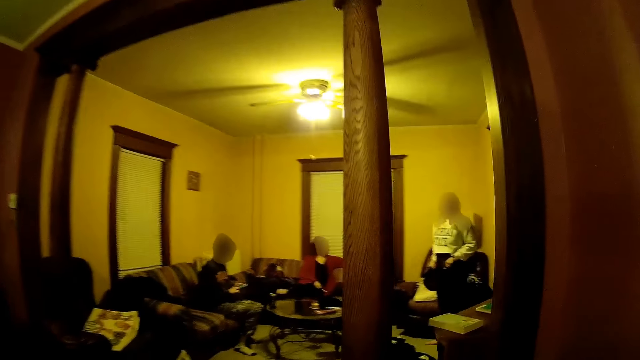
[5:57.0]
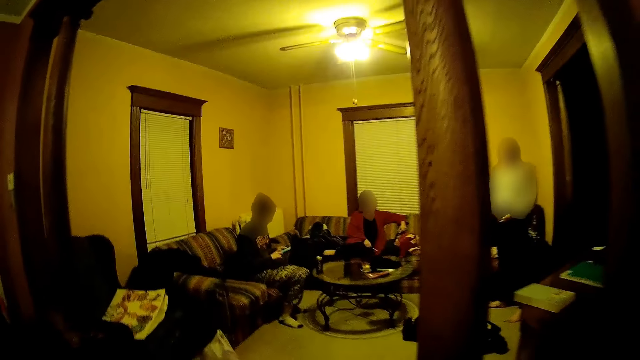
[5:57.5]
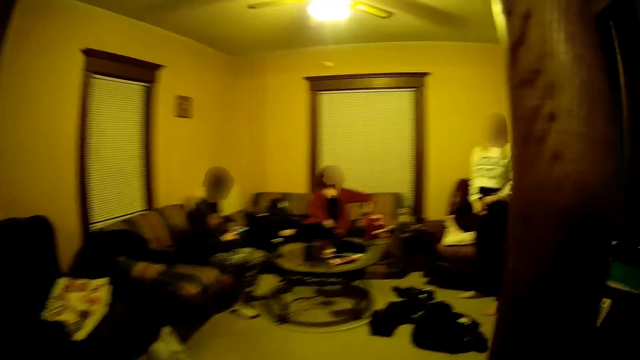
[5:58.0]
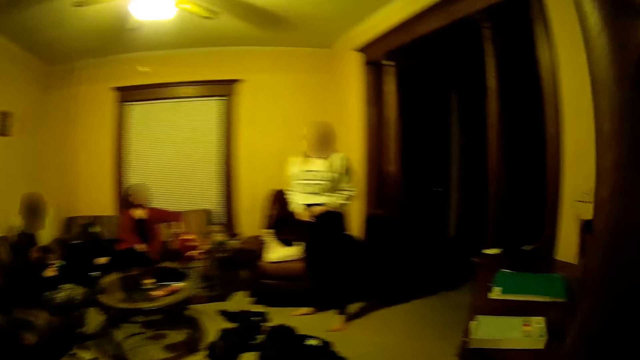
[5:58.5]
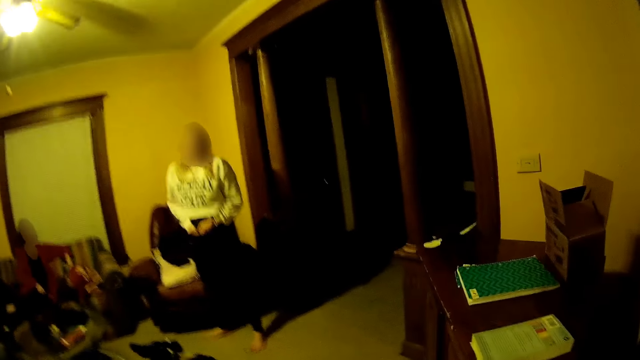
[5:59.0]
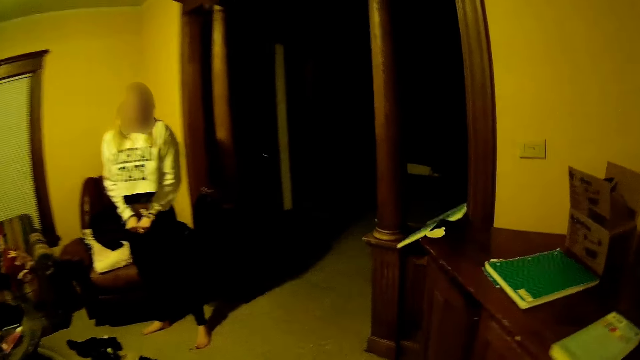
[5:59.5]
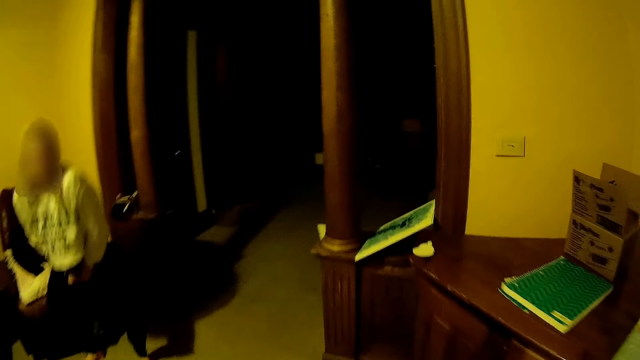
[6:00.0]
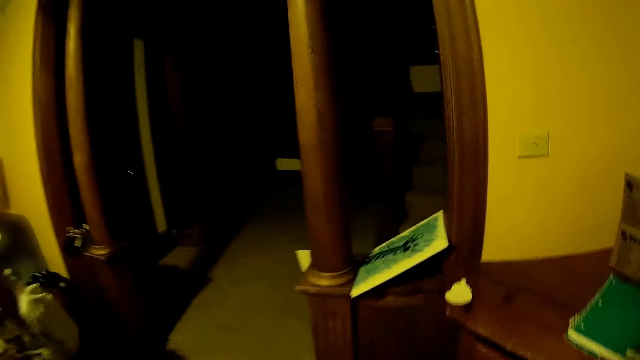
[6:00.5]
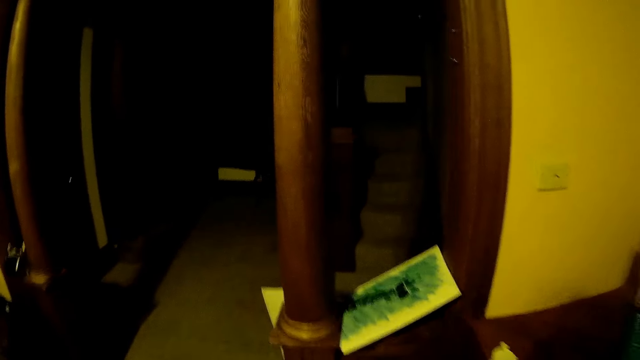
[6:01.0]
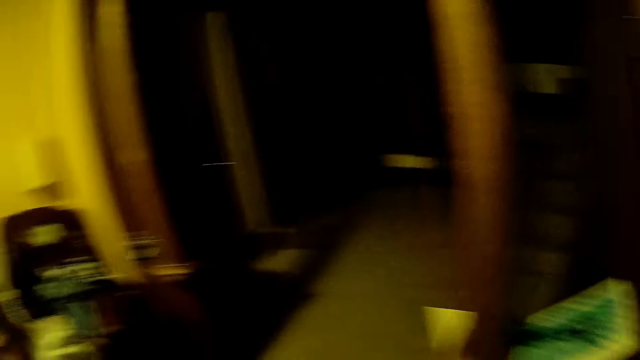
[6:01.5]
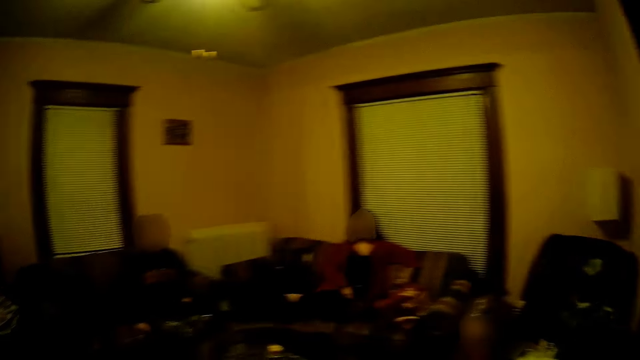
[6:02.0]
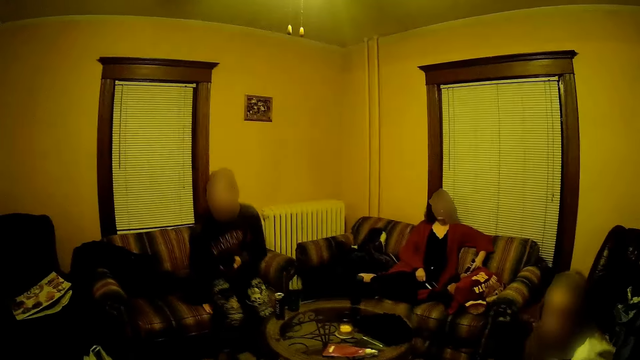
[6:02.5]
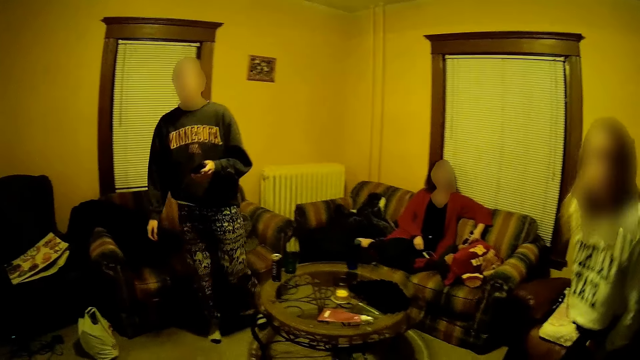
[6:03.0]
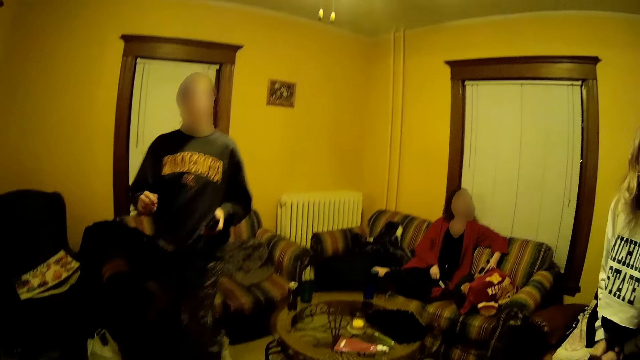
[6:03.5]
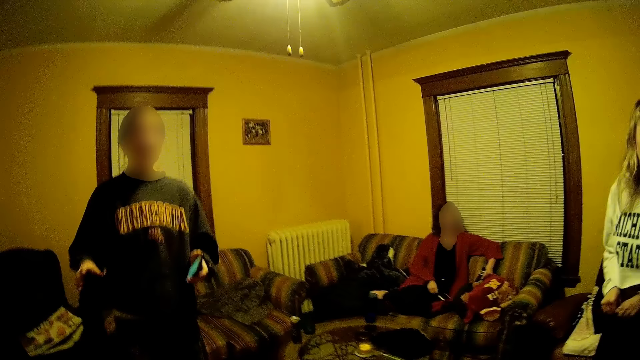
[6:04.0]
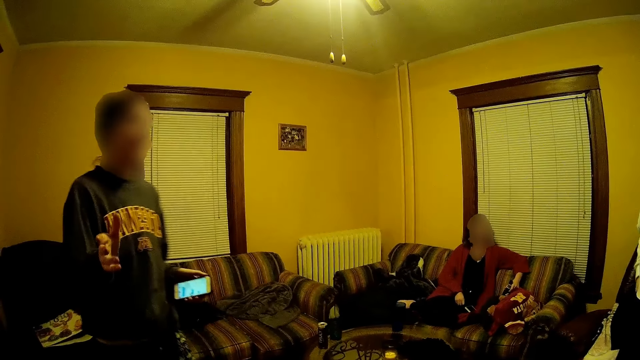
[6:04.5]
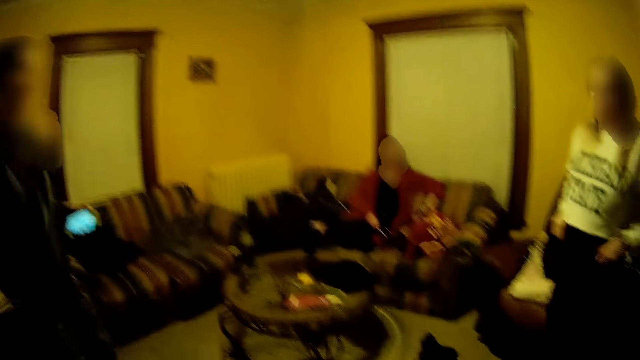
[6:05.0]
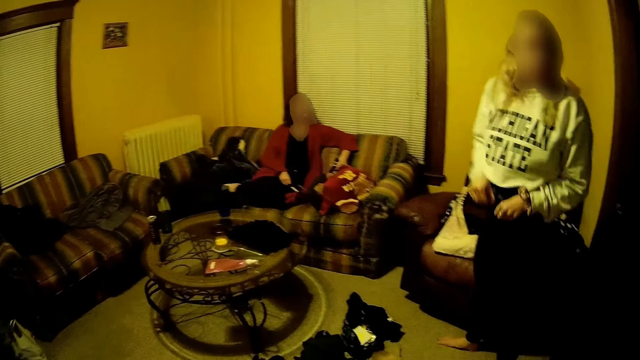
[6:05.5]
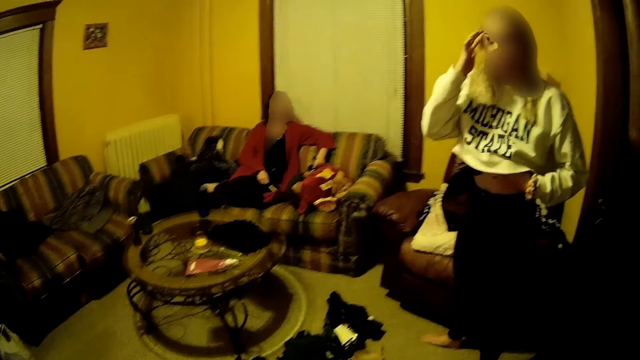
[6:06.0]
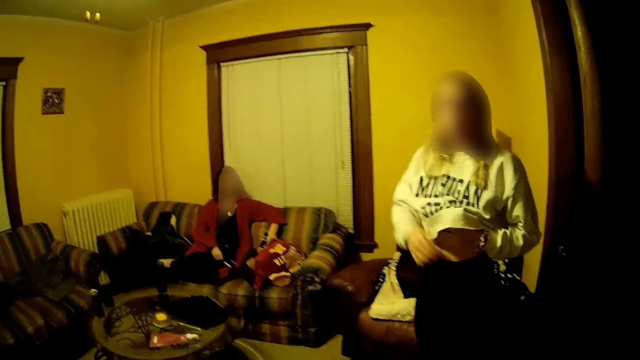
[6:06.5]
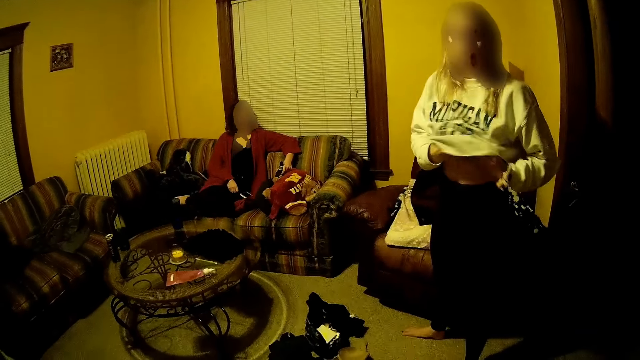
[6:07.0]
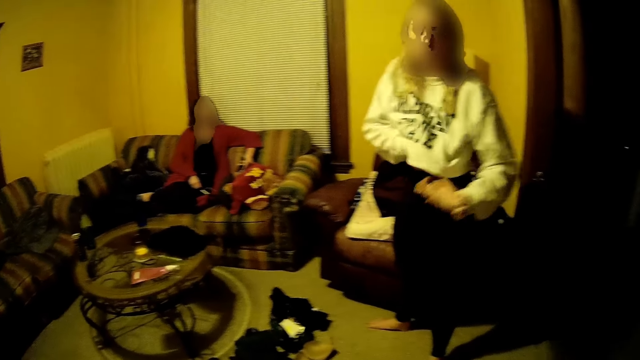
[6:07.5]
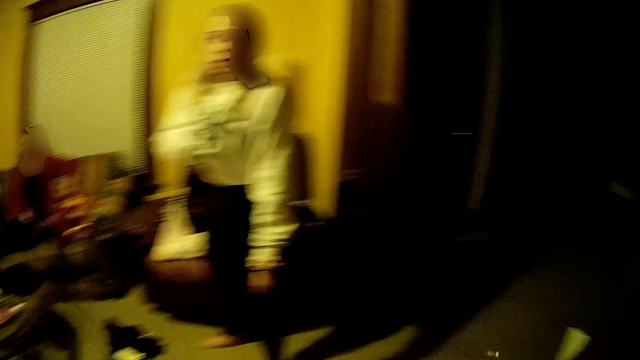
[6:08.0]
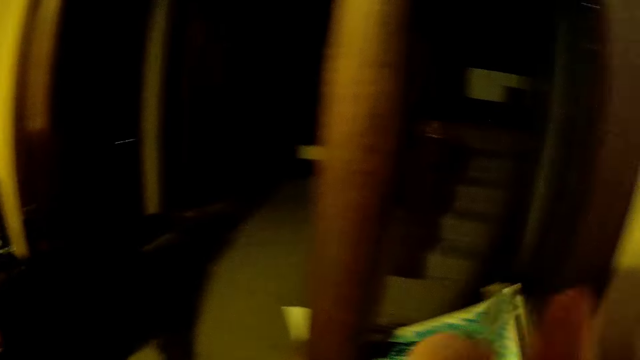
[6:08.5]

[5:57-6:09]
The camera wearer looks around. A woman bends down. The camera wearer moves closer to the end of the living room. A man stands up from a couch. The man stretches his right hand towards the camera wearer. The woman touches her hair with her right hand. The camera wearer looks around the living room.

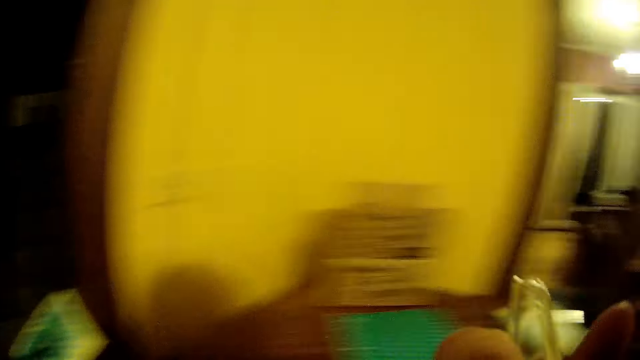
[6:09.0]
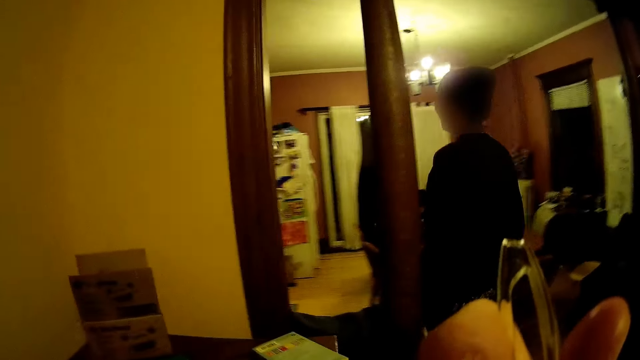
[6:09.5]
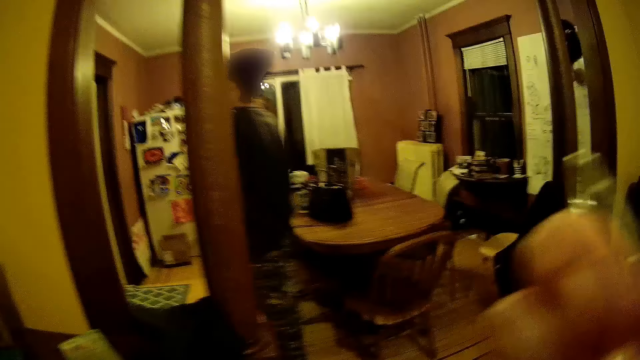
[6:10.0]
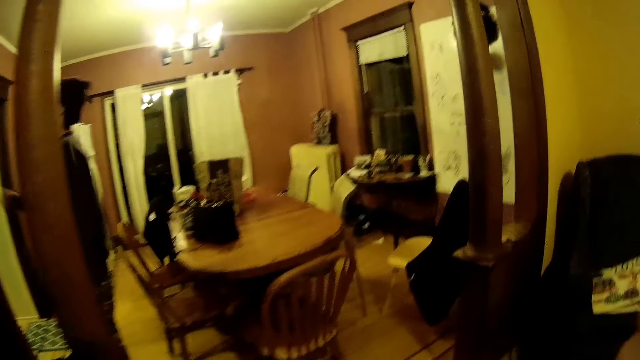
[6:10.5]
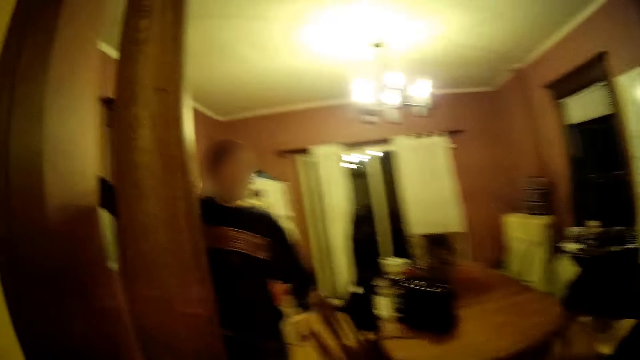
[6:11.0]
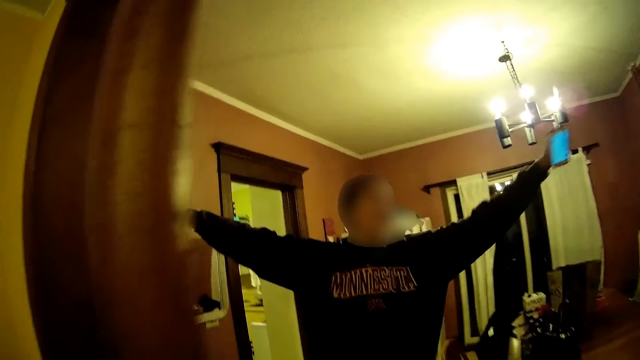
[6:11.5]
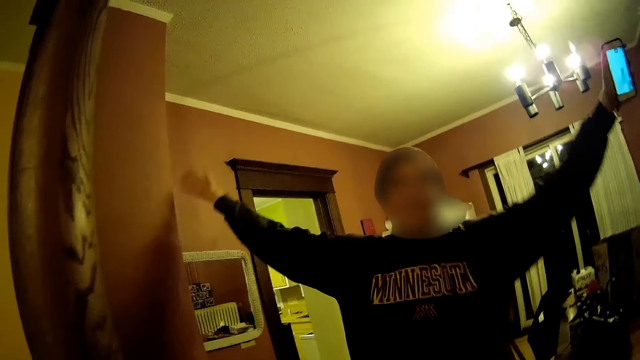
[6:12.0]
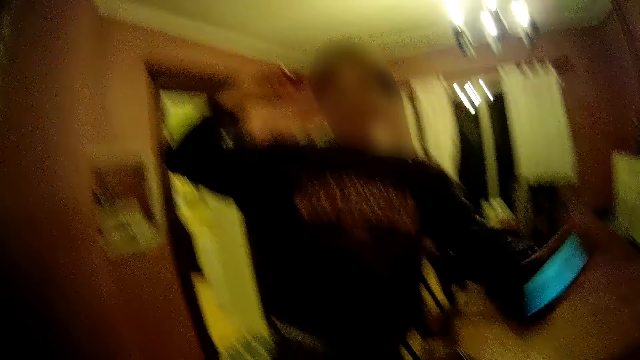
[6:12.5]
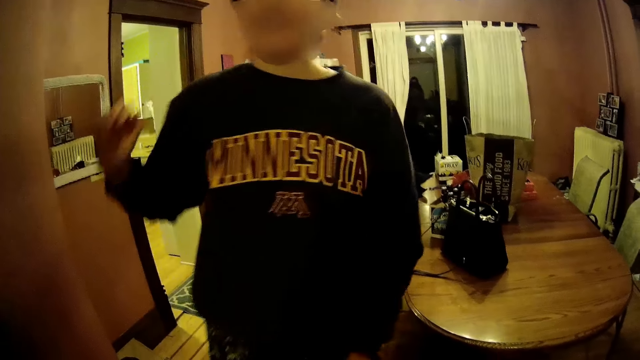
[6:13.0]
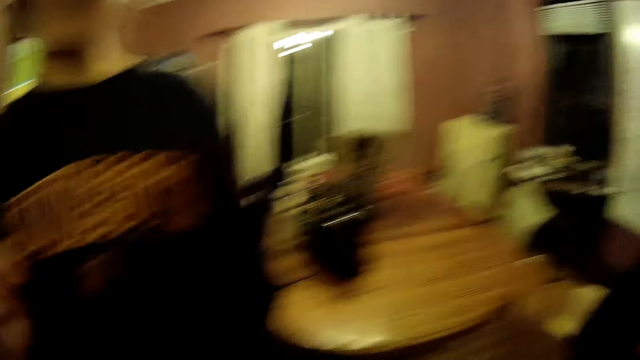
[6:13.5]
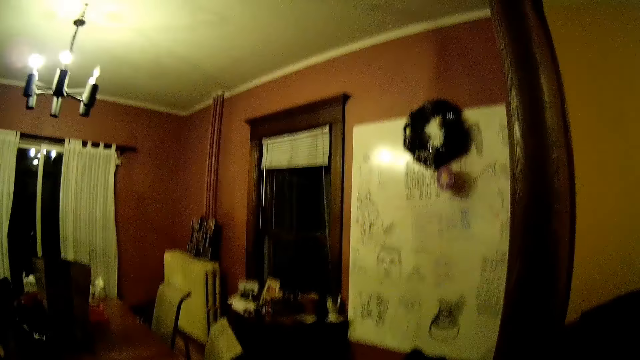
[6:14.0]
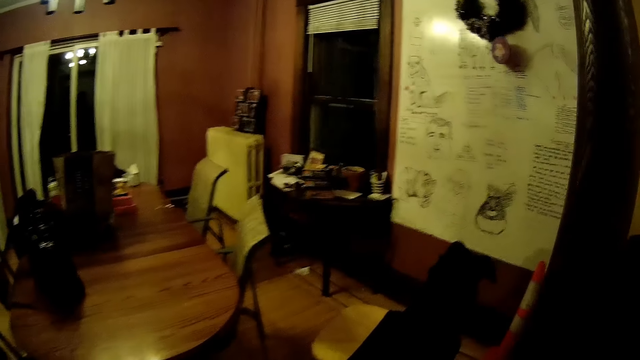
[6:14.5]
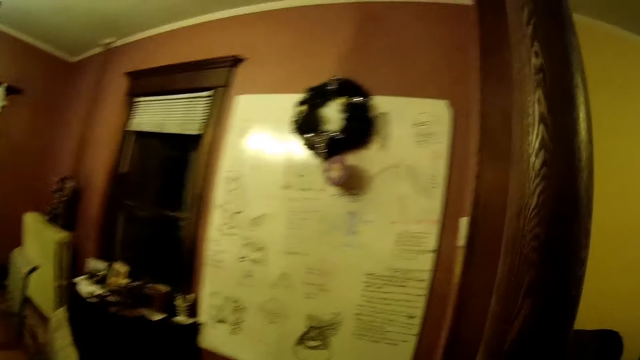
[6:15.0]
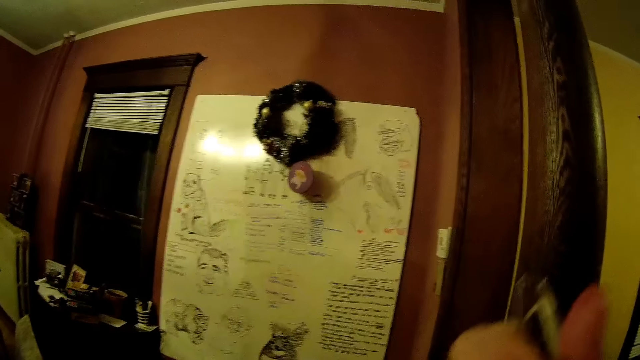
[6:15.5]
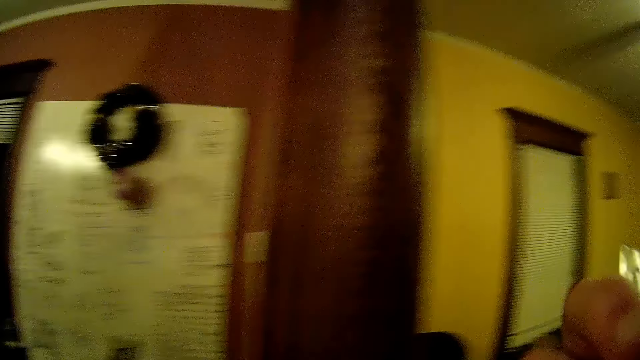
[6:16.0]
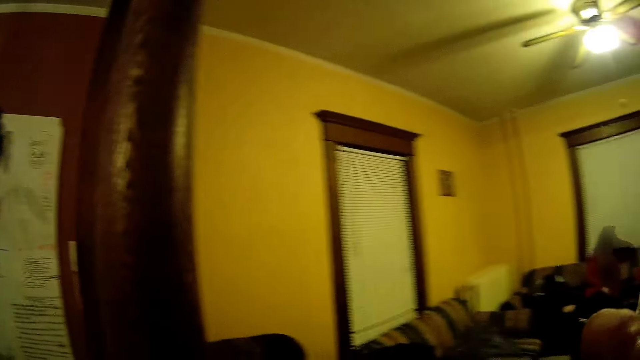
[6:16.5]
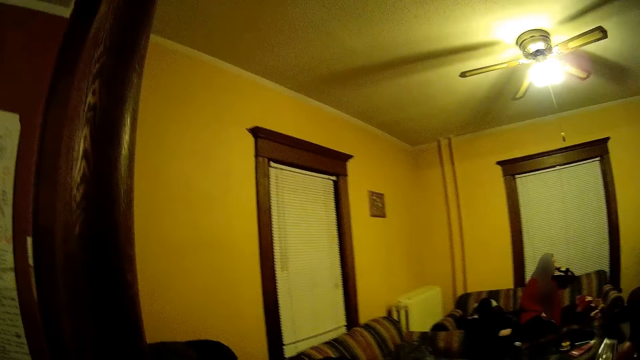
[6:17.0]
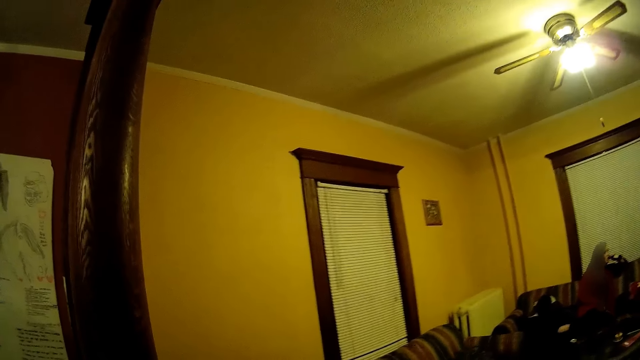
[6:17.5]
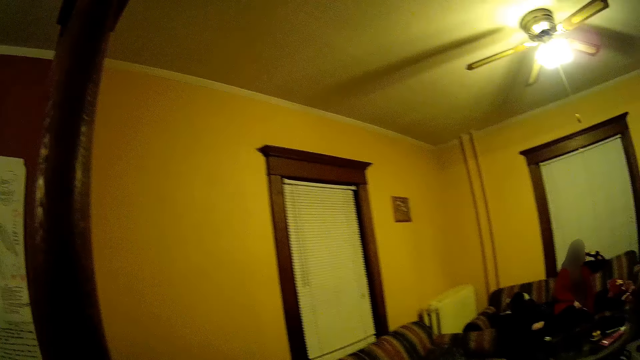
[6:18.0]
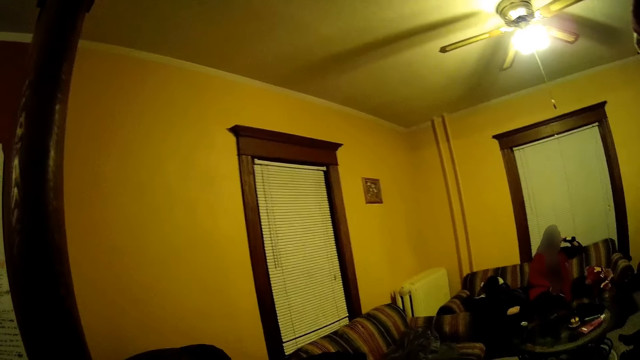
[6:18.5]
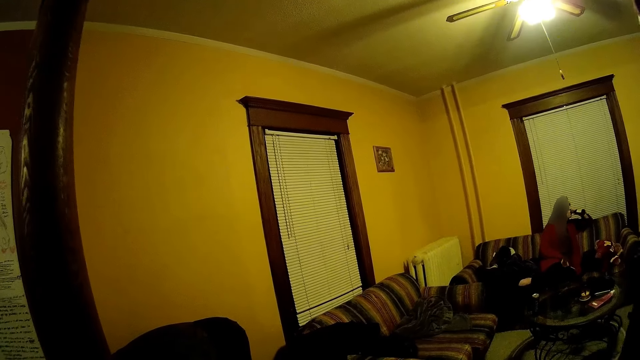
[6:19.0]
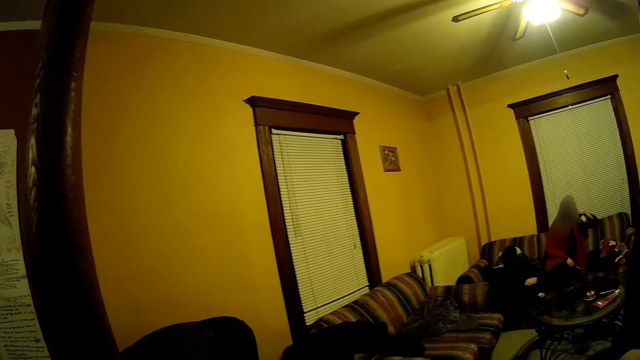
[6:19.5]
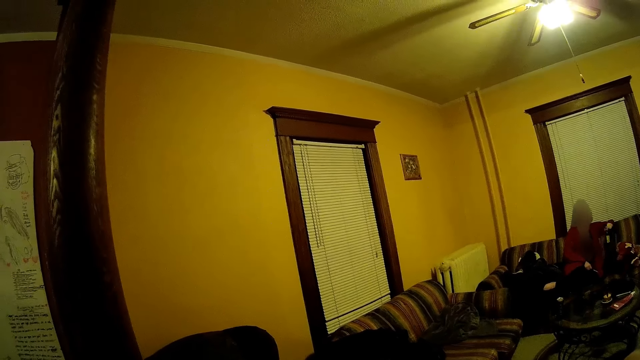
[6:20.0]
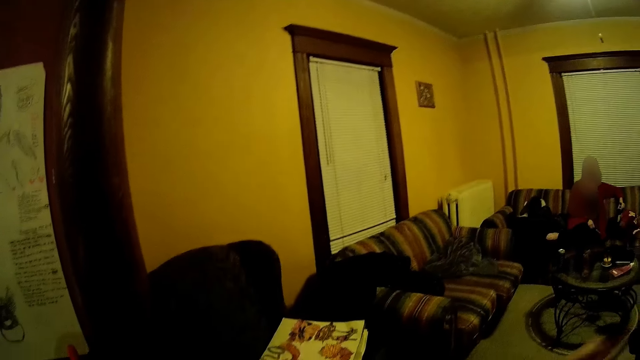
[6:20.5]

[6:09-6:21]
The man enters the dining room. The camera wearer lifts their left hand up holding spectacle glasses. They move to the dining room. The man places his right hand on the wall. The man holds a phone in his left hand. The man stretches his left hand sideways. The man removes his right hand from the wall. The camera wearer moves closer to the dining room. They move around. They touch their face with their right hand. They lift their right hand. They move towards the living room.
